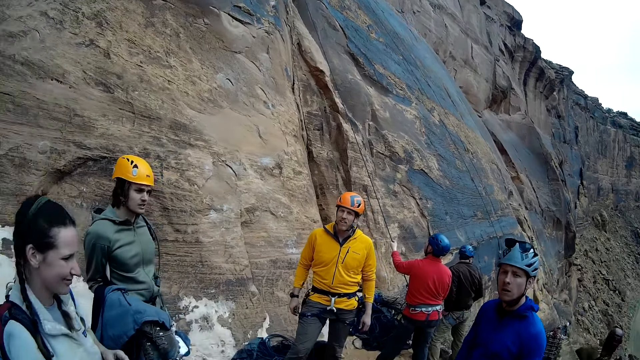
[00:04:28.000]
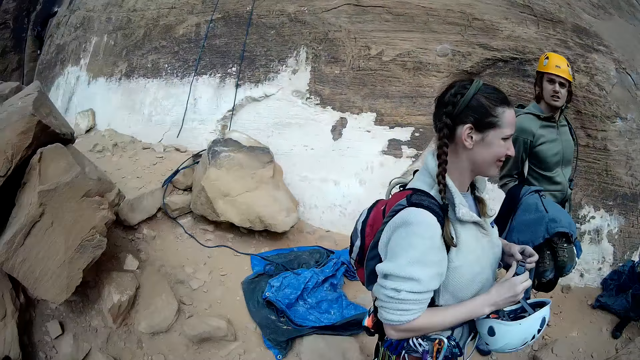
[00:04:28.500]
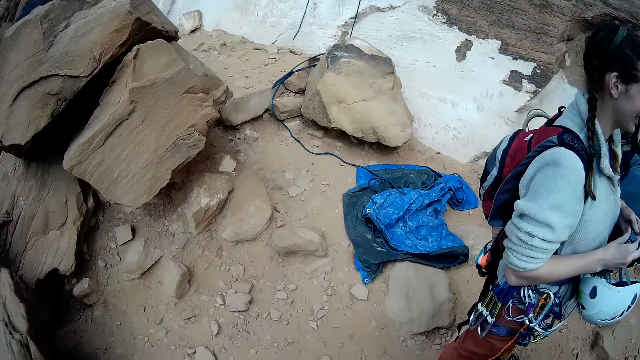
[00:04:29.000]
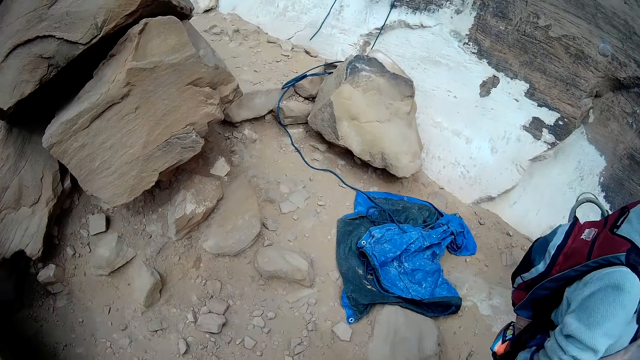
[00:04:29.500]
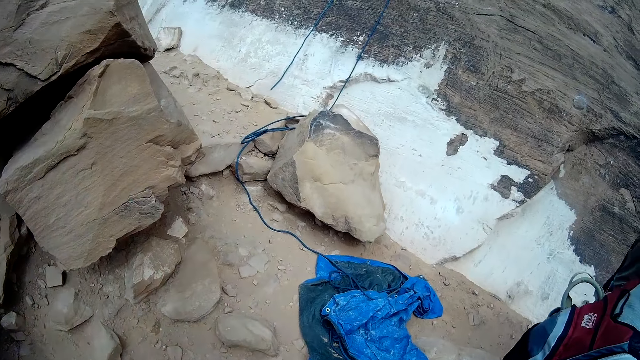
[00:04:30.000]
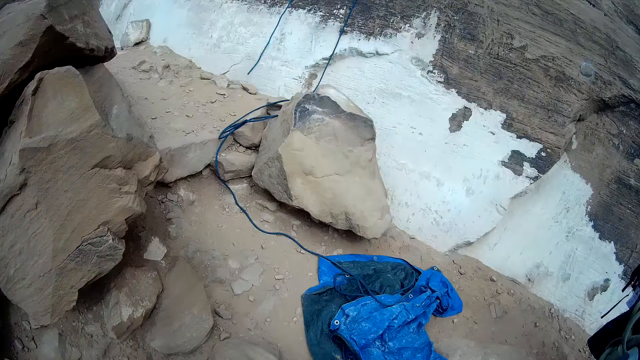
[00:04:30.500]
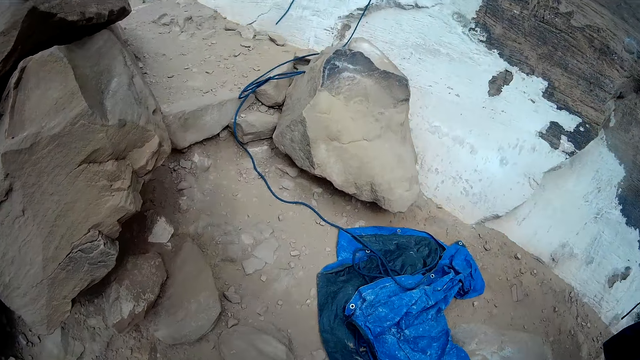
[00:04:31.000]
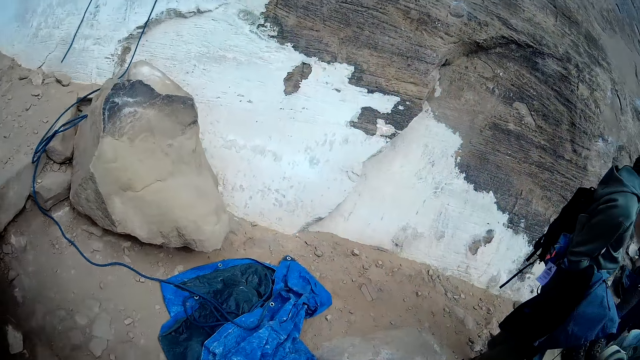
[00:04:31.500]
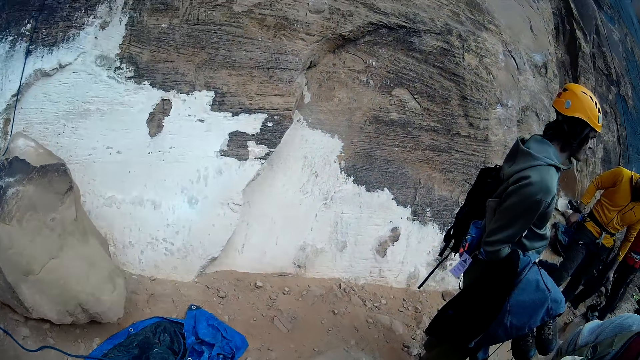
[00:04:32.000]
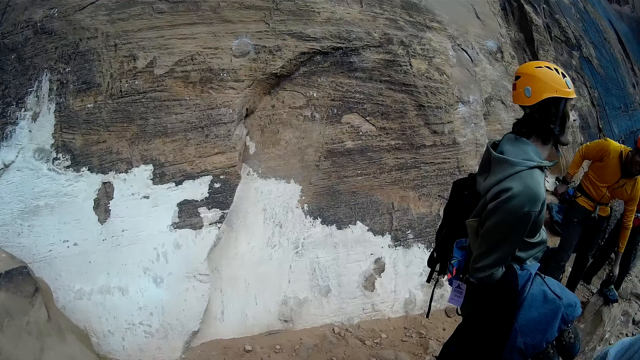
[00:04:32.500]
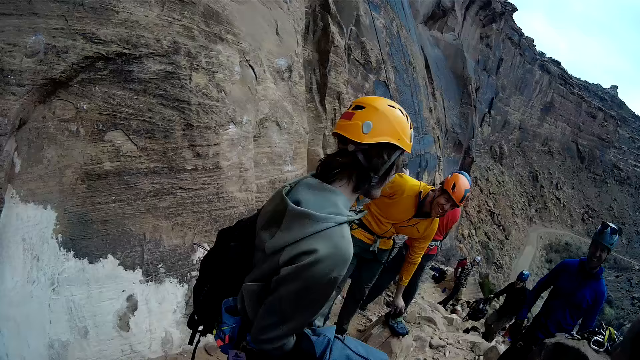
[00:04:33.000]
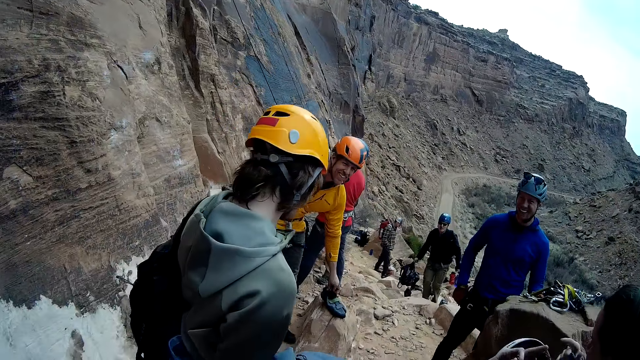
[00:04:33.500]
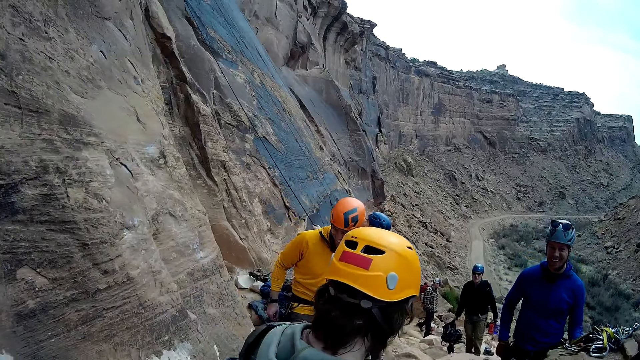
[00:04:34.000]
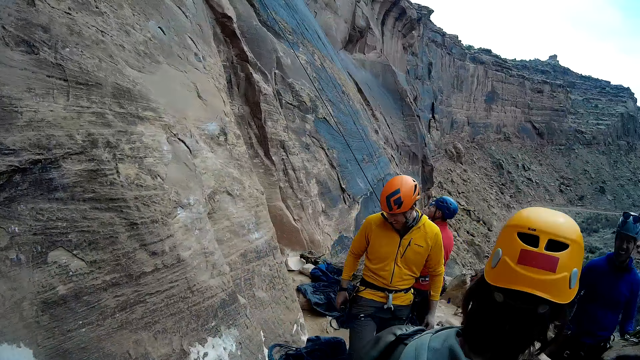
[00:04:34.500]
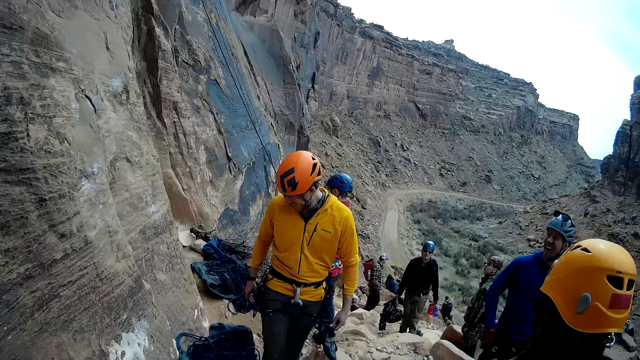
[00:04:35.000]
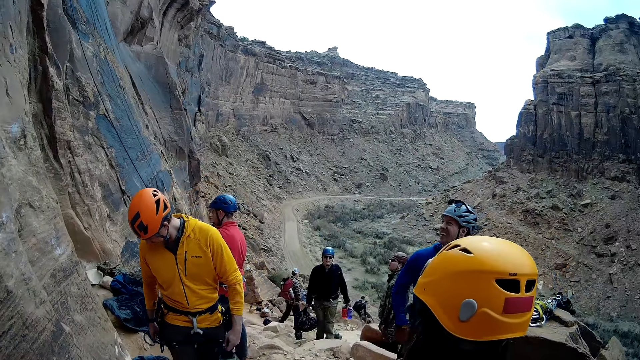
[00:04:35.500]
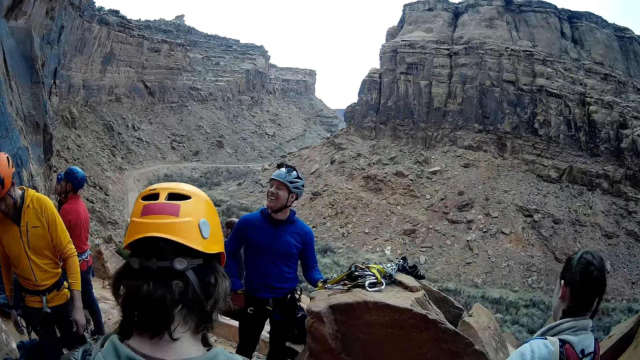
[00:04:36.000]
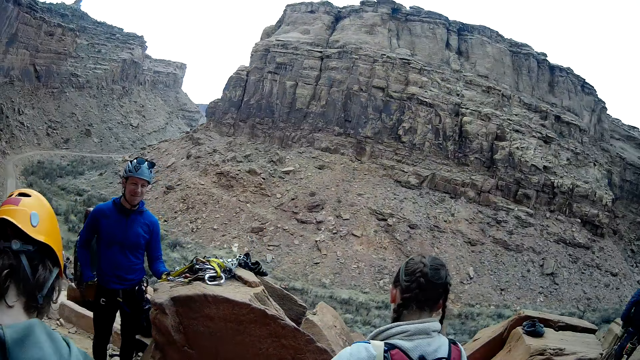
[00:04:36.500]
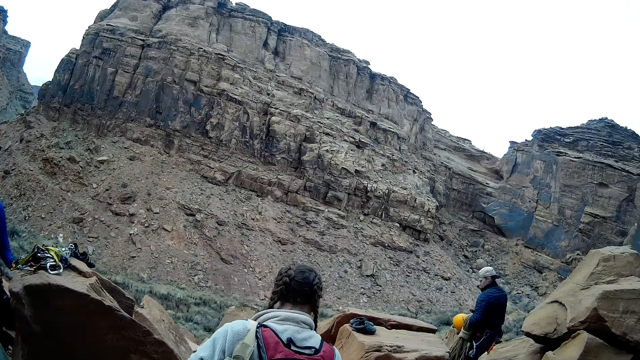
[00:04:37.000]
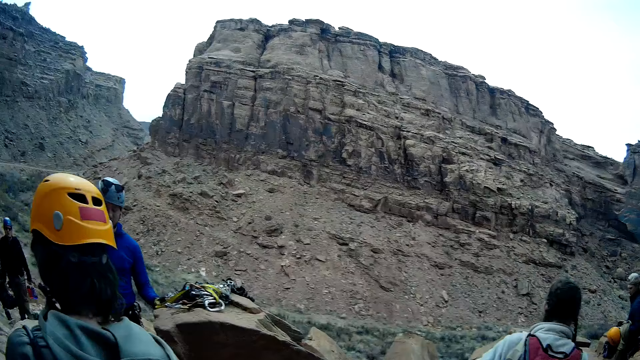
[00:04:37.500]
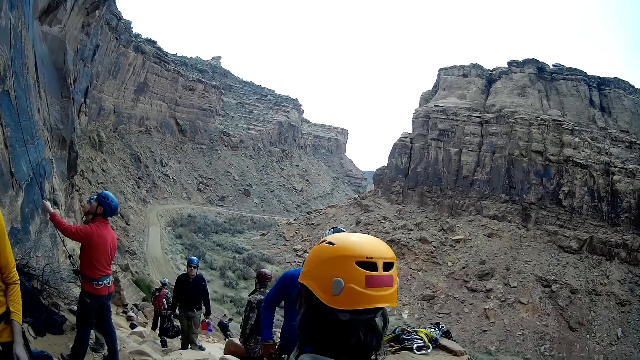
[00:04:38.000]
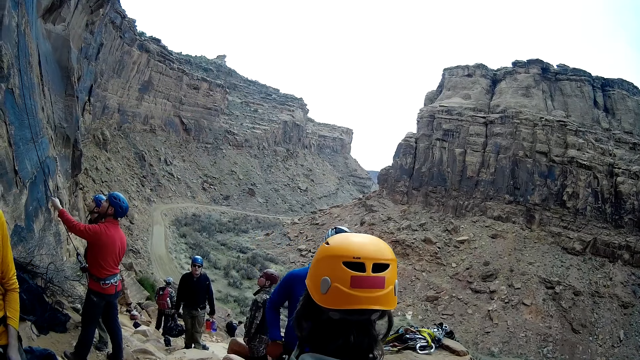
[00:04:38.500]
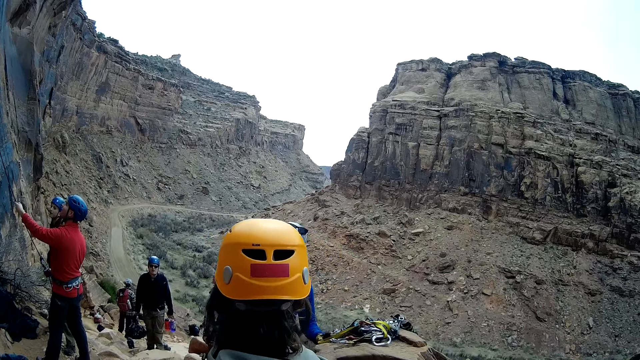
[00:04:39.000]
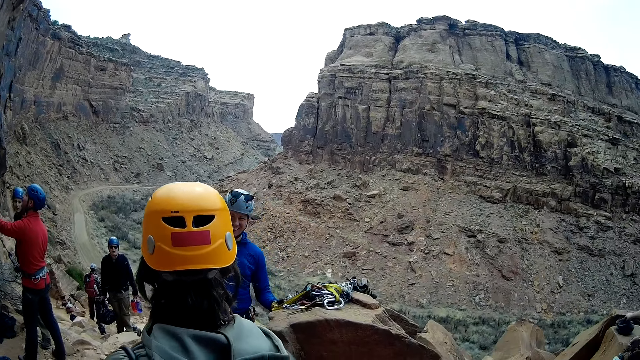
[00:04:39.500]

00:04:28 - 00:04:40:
The first woman looks around. The sixth man looks around. The camera wearer walks around. The other woman looks around. The first woman looks around. The third man bends downwards. The second man holds the rope. The third man picks up something on a rock. A seventh man walks around. The fourth man looks around. The first woman looks around. The third man moves around. The seventh man looks around. The other woman moves around. The sixth man looks around. The first woman looks around. The camera wearer looks around. The first woman walks around. The second man holds the rope. The sixth man looks around. The third man moves around. The seventh man looks around. The fifth man looks around. The other woman looks around.

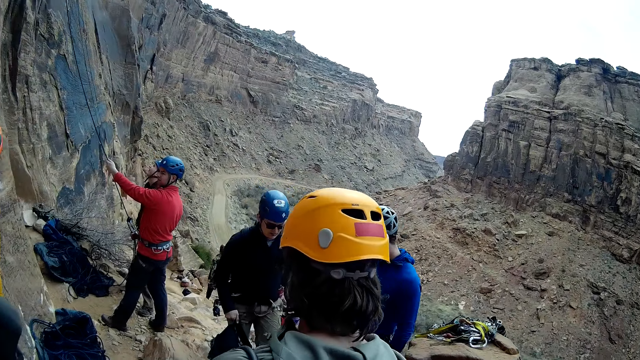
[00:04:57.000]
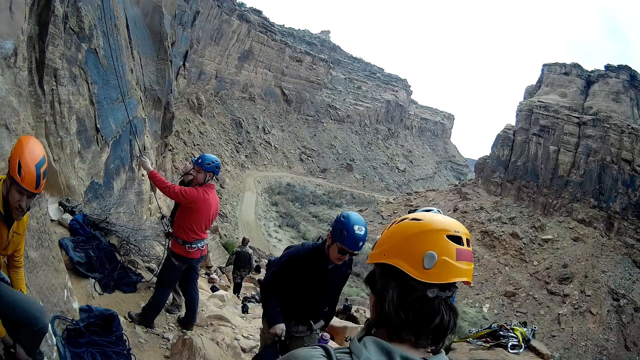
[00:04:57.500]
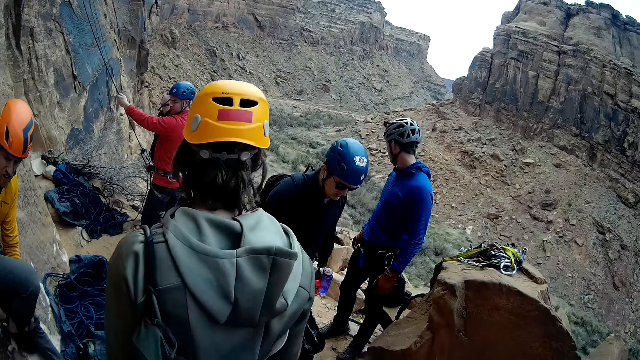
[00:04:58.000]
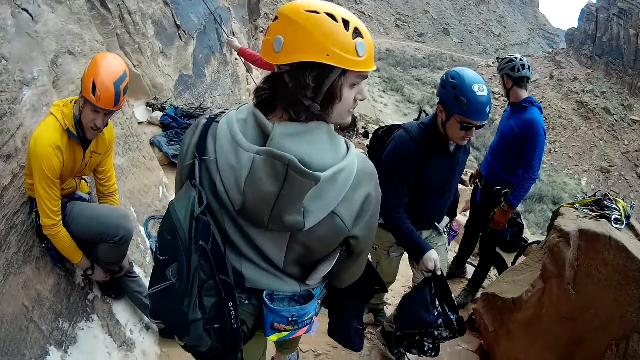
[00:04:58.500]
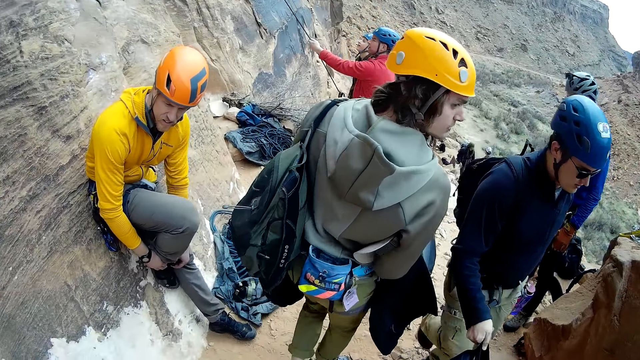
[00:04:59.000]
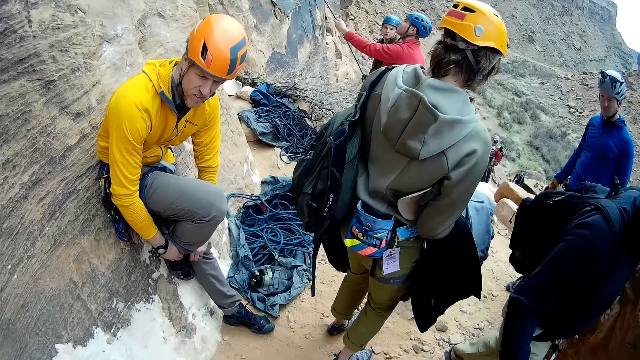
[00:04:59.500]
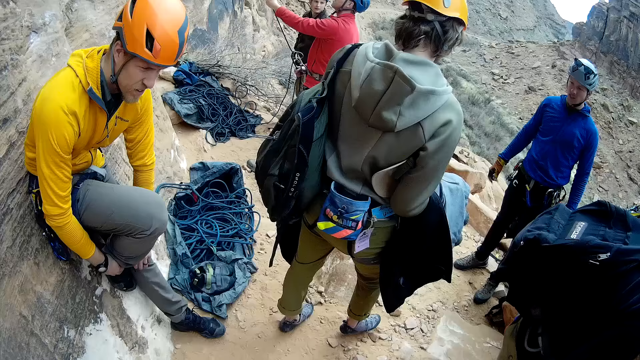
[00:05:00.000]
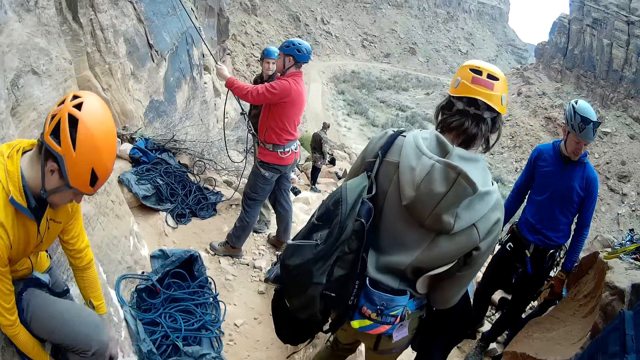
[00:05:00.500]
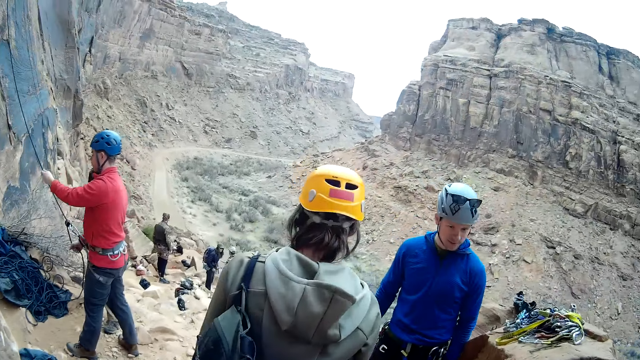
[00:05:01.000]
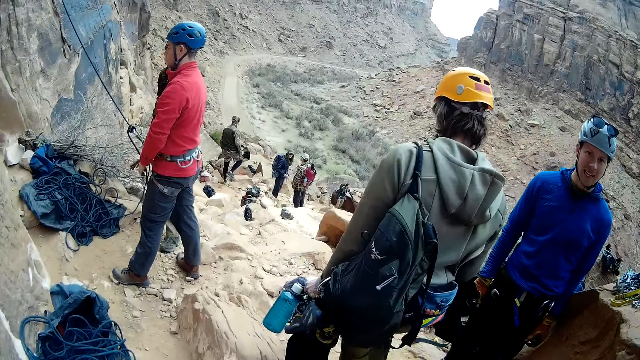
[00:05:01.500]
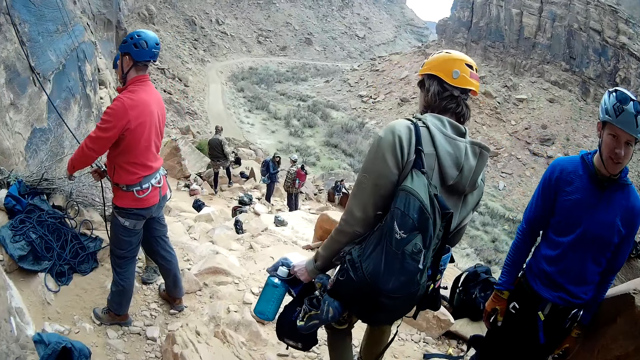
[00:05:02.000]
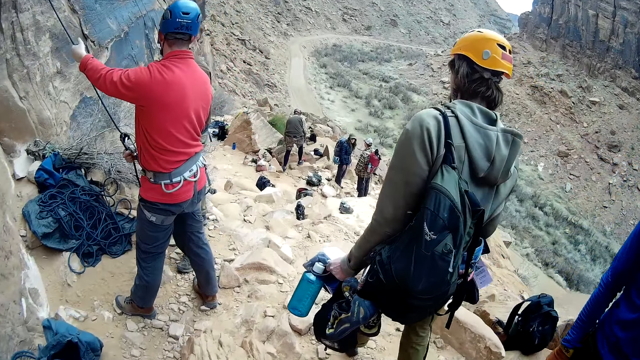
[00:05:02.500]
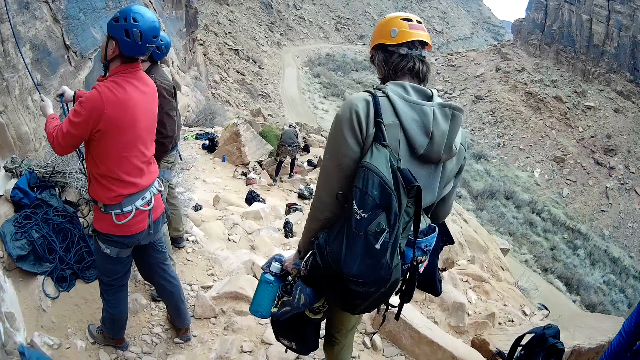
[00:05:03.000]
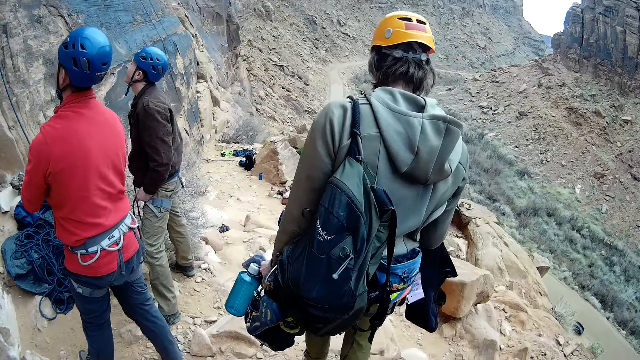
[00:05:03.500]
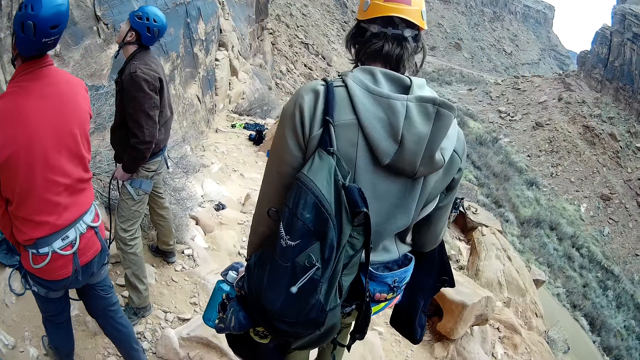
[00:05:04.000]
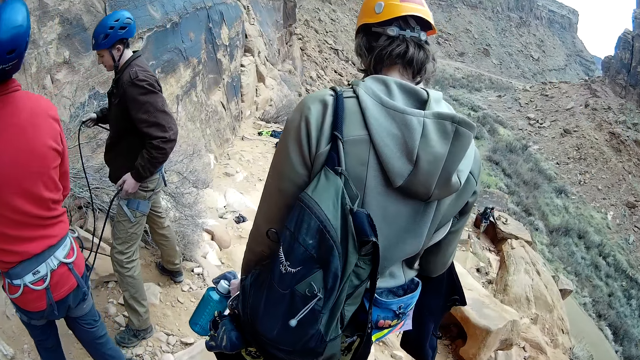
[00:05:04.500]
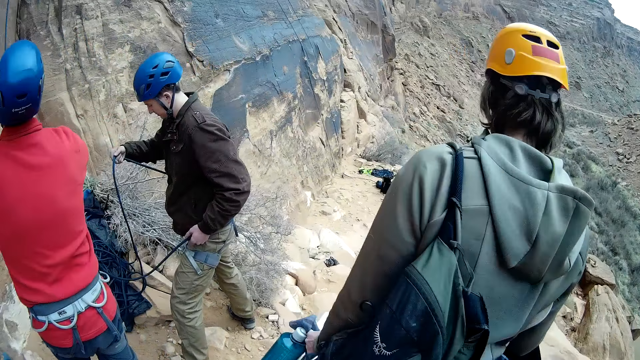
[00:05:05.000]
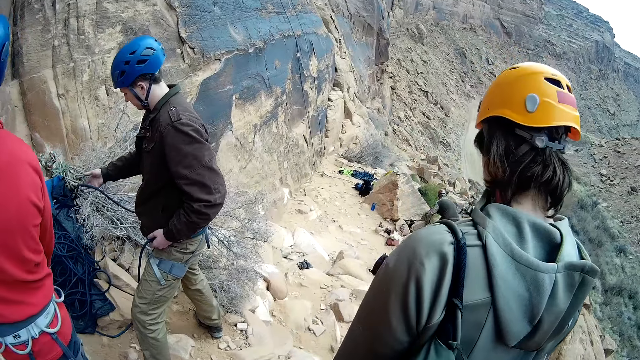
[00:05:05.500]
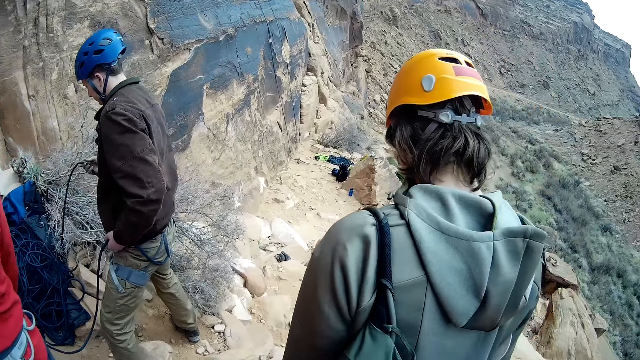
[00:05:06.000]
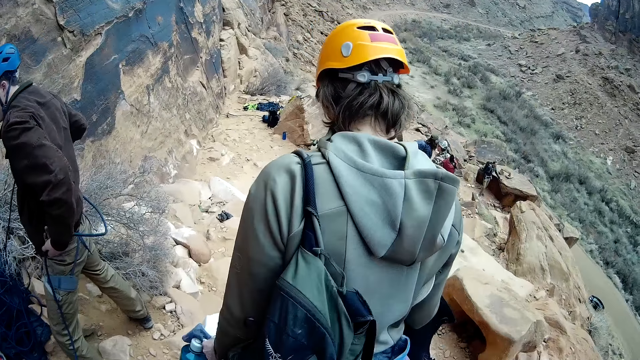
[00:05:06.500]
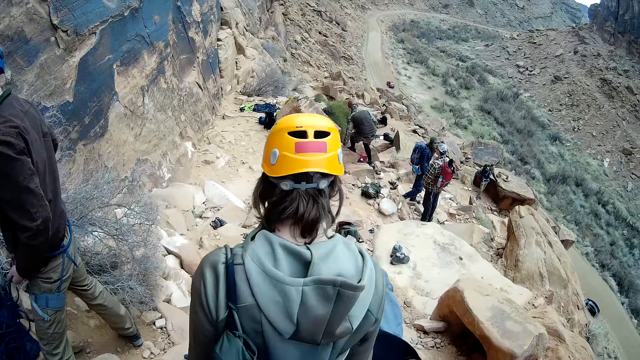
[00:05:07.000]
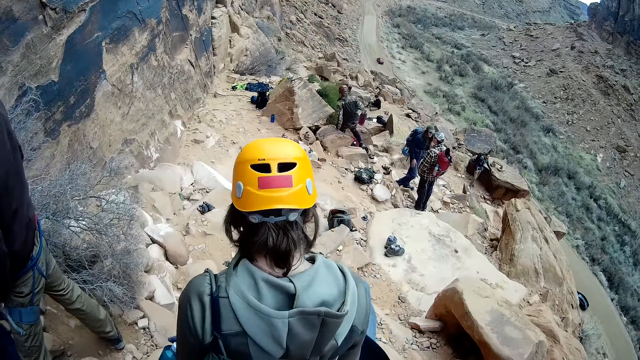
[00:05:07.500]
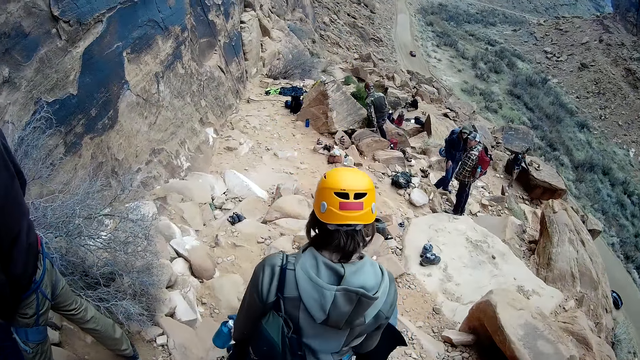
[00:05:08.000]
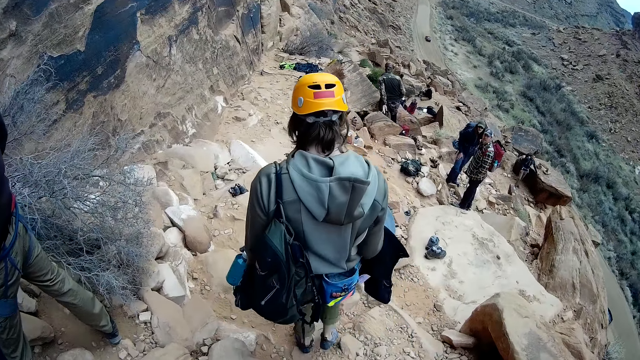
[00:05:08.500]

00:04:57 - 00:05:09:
A man walks towards the camera wearer. Another man walks away from the camera wearer. A third man walks down the mountain. The camera wearer walks down the mountain. A fourth man and a fifth man arrange some ropes on the mountain. The second man walks down the mountain.
